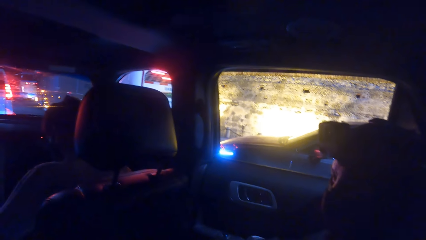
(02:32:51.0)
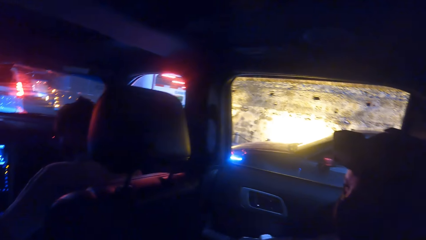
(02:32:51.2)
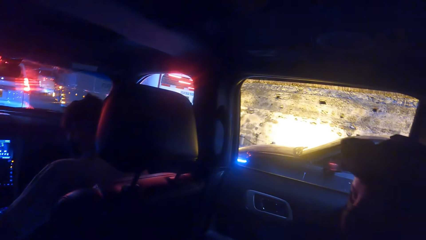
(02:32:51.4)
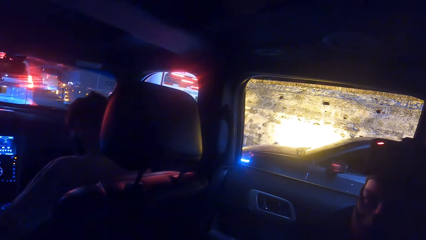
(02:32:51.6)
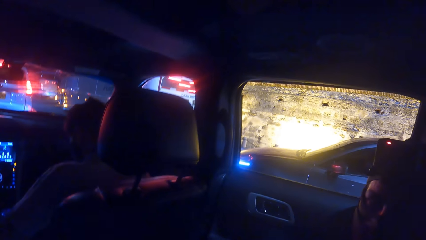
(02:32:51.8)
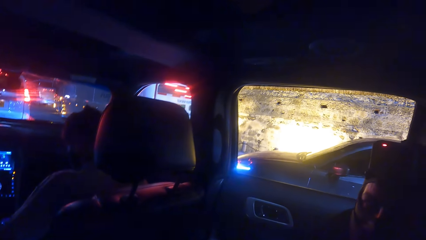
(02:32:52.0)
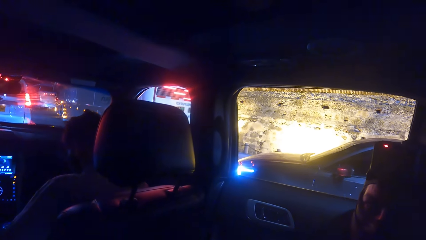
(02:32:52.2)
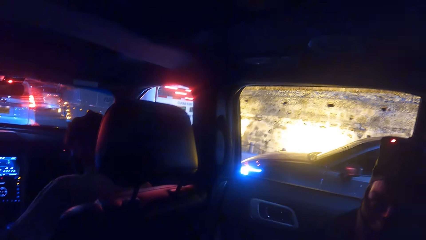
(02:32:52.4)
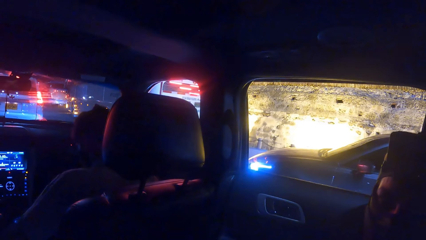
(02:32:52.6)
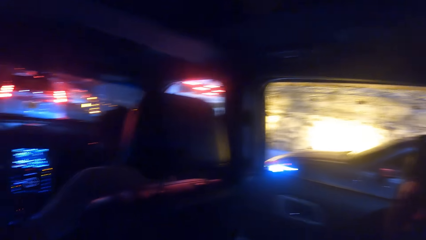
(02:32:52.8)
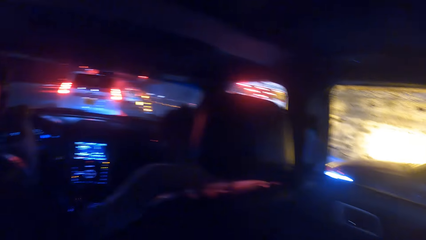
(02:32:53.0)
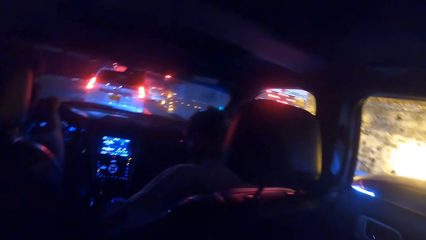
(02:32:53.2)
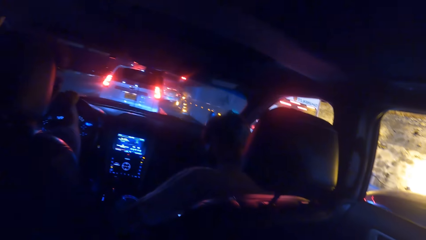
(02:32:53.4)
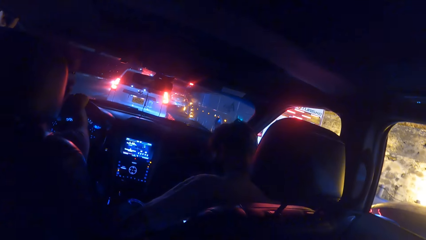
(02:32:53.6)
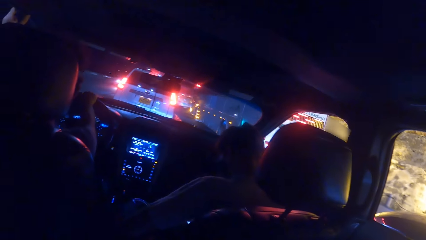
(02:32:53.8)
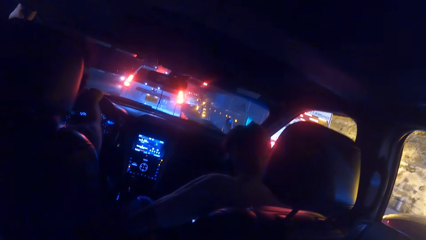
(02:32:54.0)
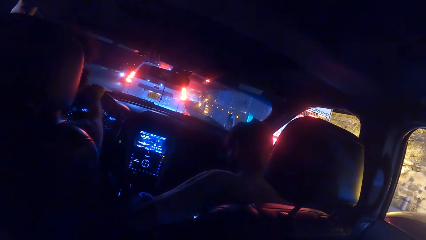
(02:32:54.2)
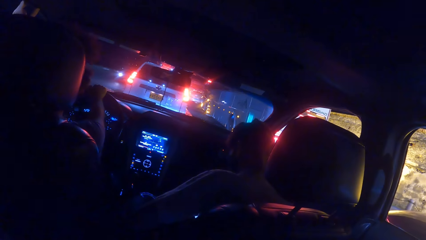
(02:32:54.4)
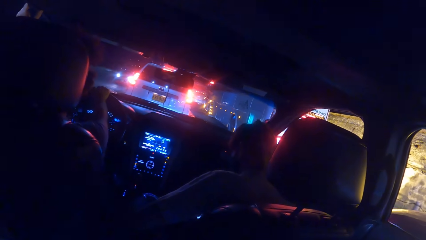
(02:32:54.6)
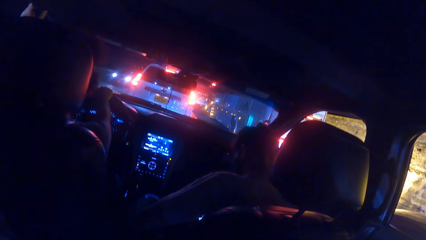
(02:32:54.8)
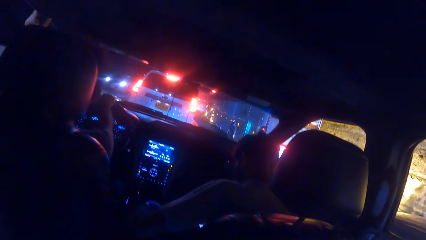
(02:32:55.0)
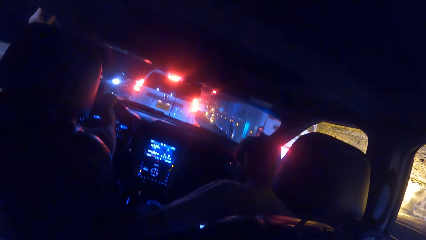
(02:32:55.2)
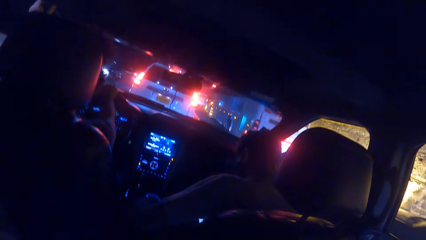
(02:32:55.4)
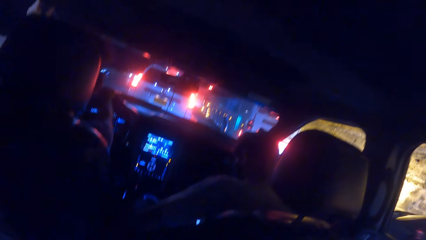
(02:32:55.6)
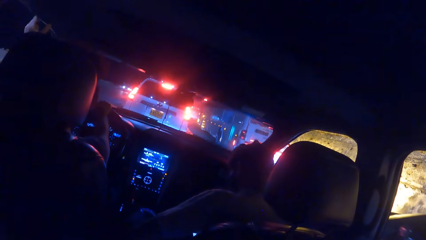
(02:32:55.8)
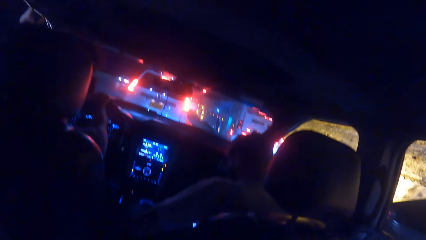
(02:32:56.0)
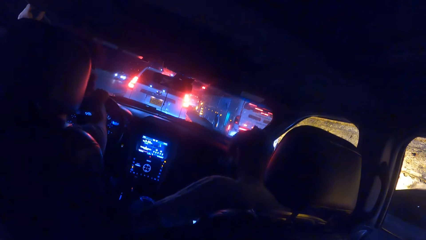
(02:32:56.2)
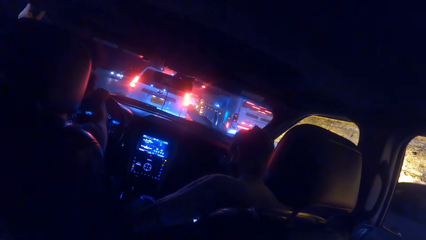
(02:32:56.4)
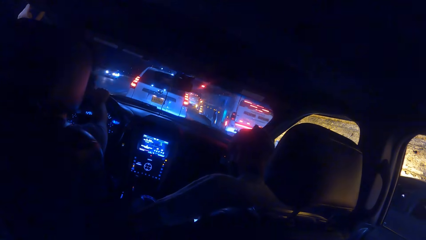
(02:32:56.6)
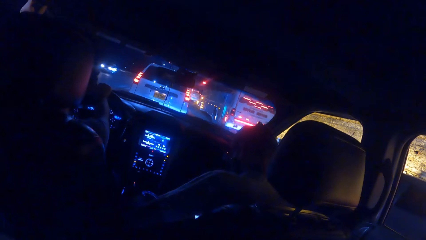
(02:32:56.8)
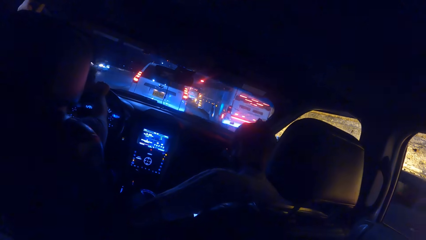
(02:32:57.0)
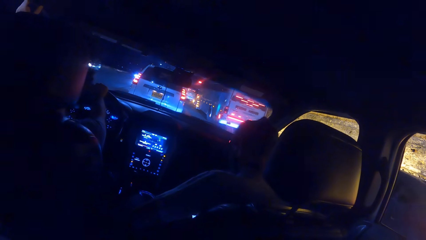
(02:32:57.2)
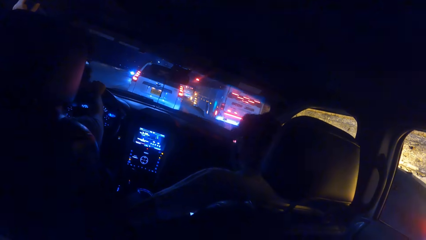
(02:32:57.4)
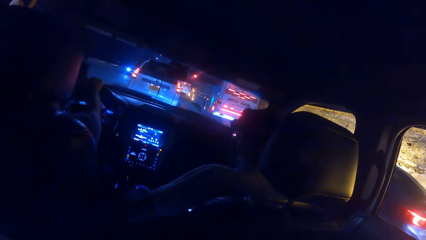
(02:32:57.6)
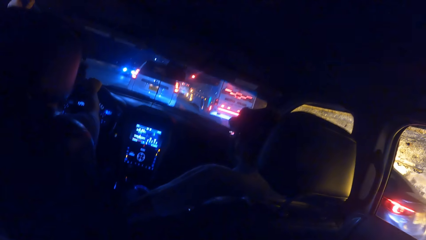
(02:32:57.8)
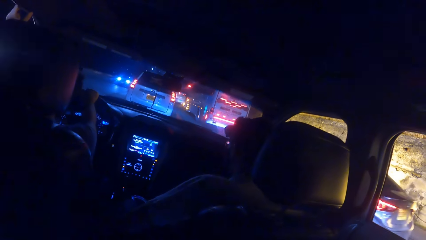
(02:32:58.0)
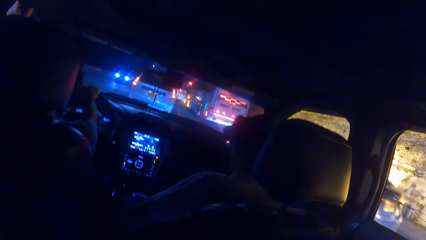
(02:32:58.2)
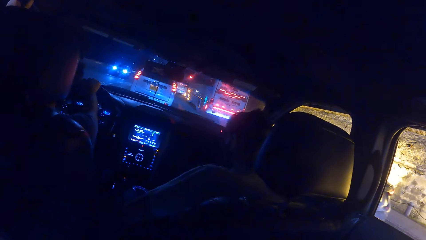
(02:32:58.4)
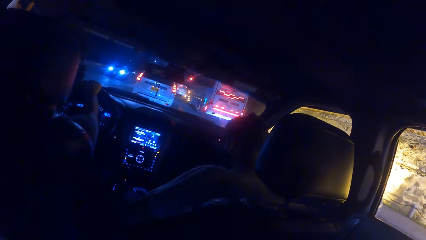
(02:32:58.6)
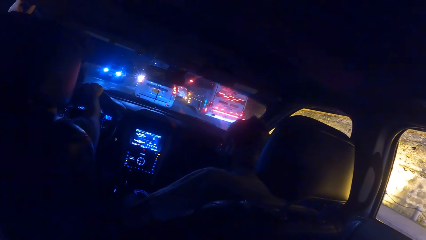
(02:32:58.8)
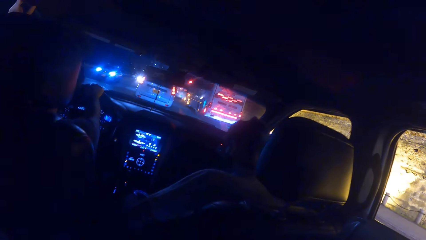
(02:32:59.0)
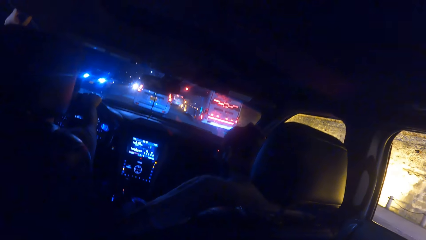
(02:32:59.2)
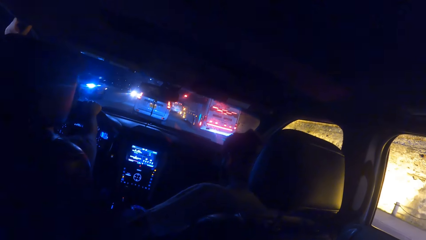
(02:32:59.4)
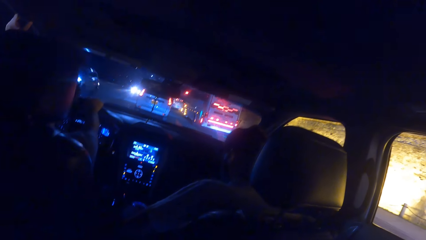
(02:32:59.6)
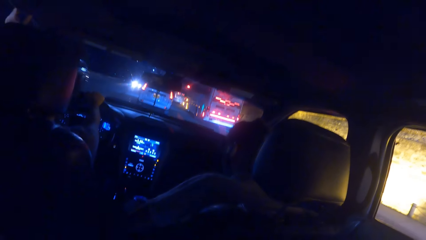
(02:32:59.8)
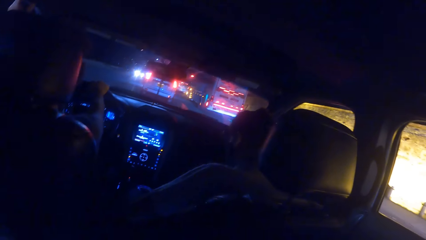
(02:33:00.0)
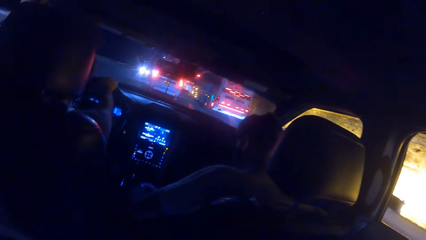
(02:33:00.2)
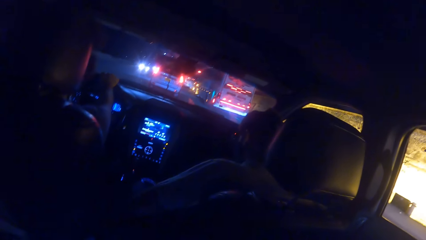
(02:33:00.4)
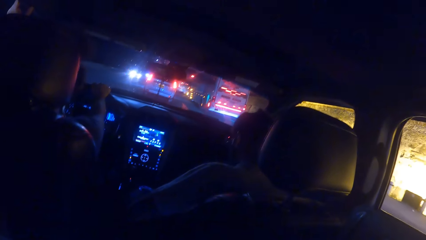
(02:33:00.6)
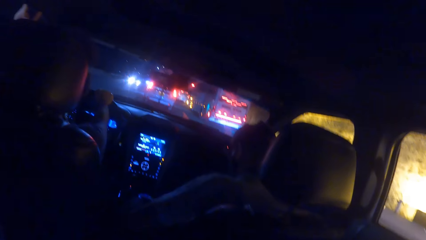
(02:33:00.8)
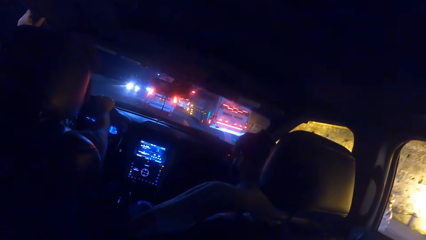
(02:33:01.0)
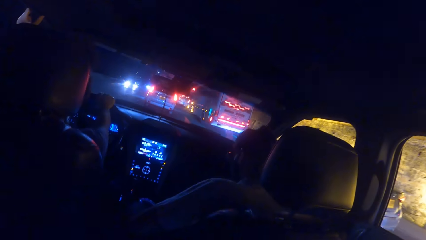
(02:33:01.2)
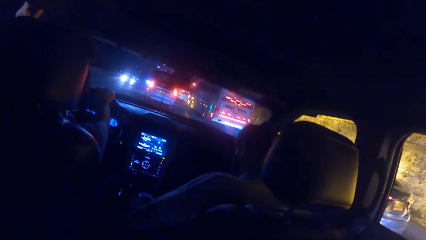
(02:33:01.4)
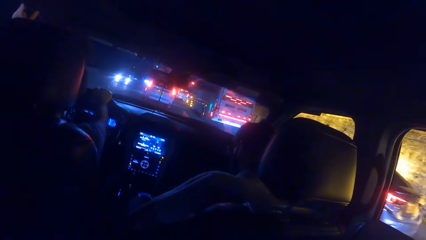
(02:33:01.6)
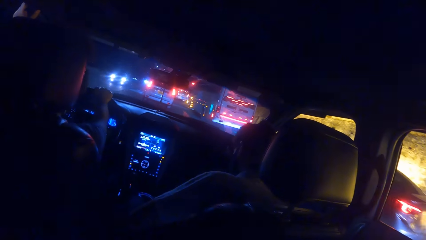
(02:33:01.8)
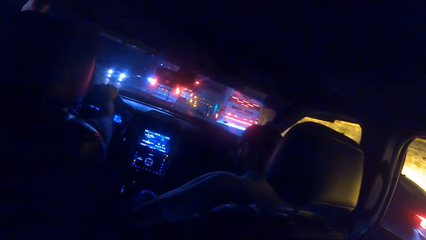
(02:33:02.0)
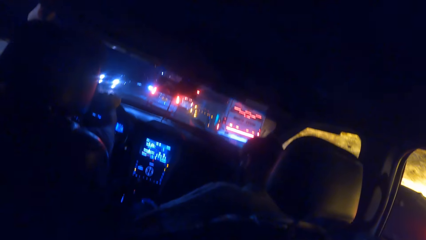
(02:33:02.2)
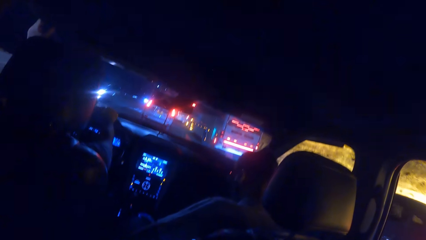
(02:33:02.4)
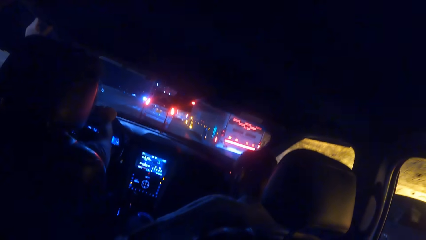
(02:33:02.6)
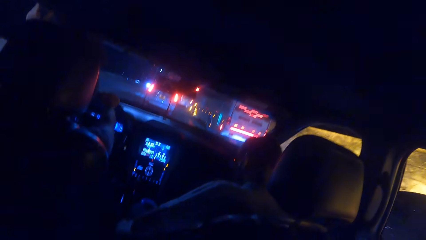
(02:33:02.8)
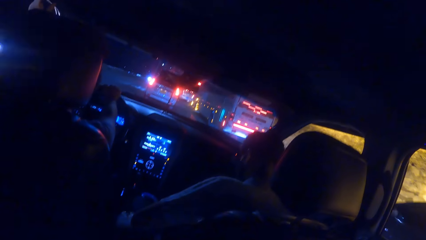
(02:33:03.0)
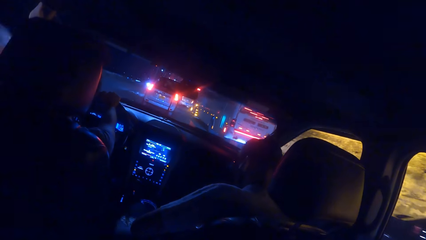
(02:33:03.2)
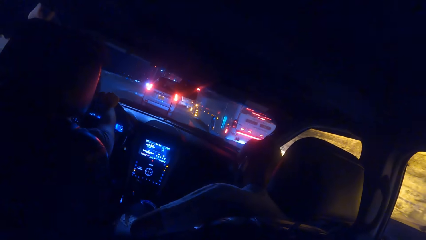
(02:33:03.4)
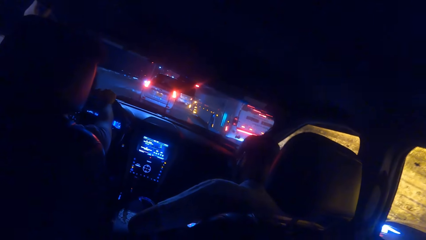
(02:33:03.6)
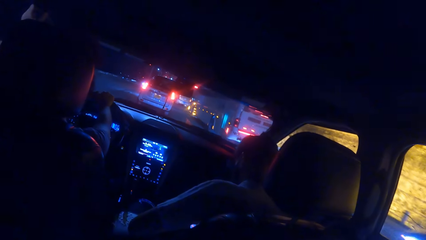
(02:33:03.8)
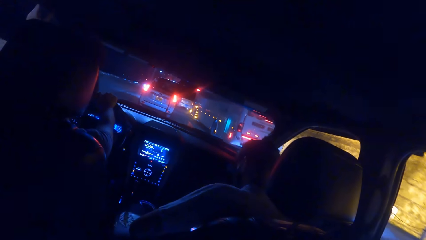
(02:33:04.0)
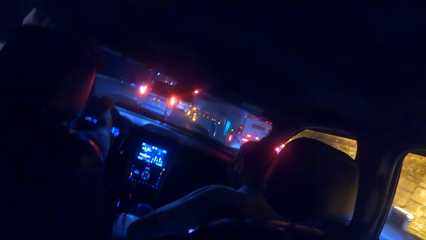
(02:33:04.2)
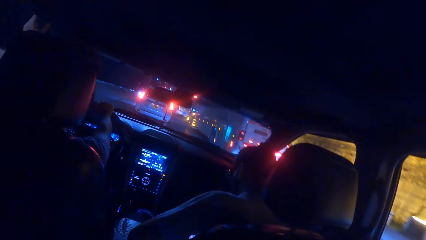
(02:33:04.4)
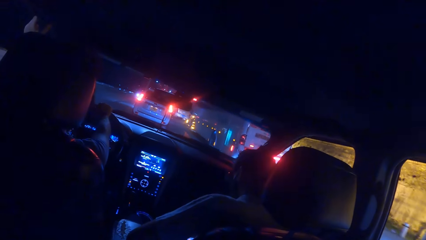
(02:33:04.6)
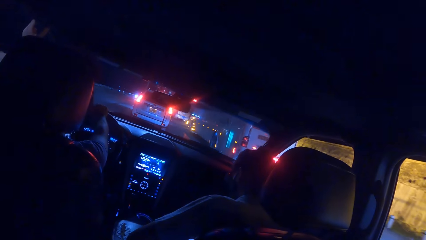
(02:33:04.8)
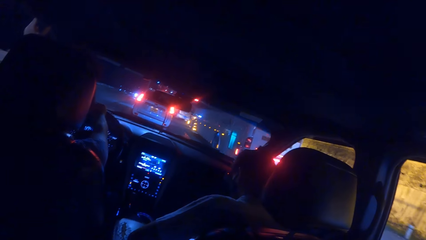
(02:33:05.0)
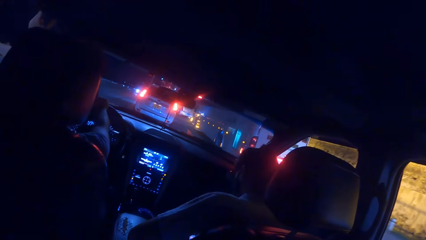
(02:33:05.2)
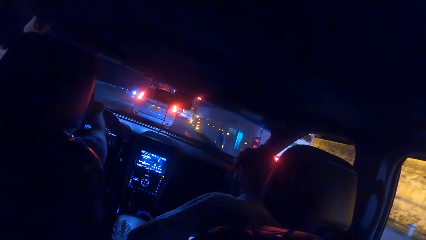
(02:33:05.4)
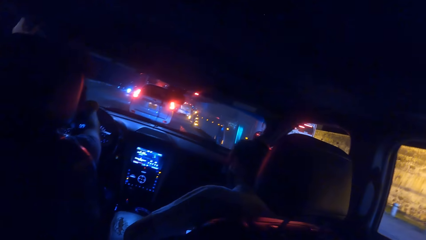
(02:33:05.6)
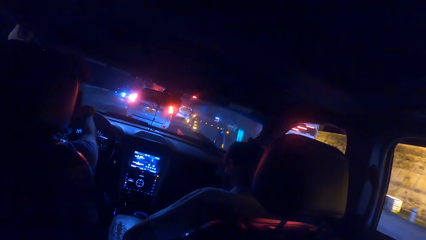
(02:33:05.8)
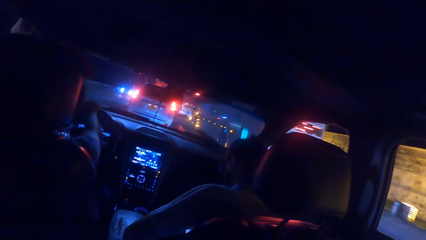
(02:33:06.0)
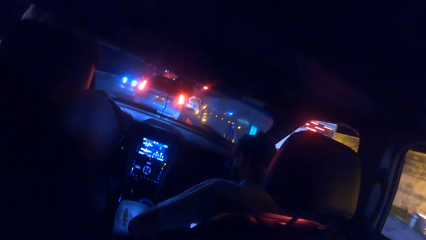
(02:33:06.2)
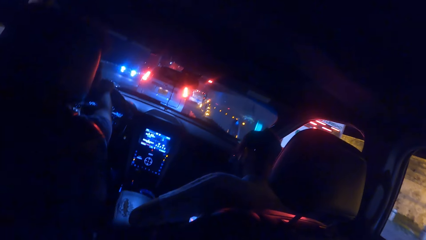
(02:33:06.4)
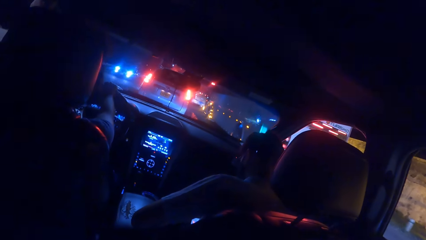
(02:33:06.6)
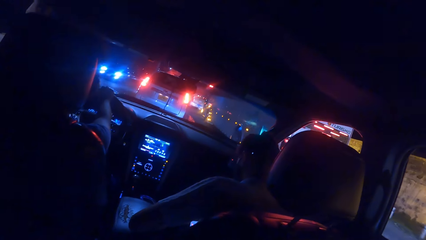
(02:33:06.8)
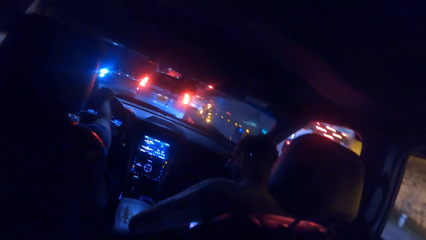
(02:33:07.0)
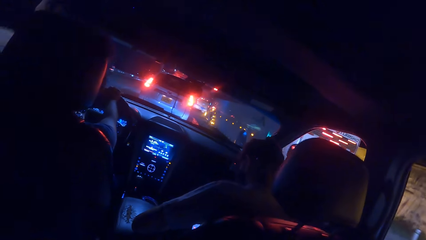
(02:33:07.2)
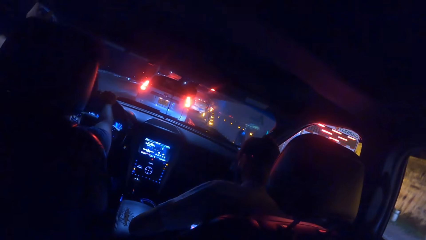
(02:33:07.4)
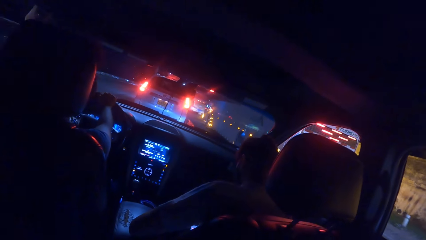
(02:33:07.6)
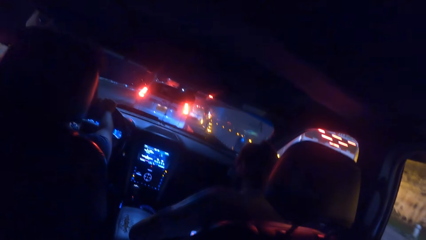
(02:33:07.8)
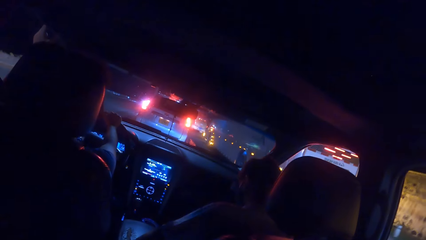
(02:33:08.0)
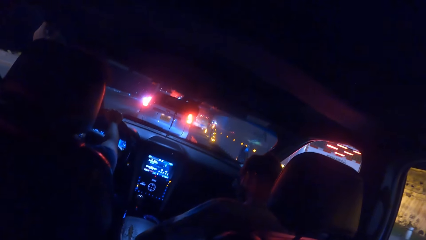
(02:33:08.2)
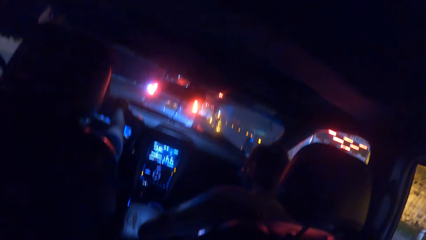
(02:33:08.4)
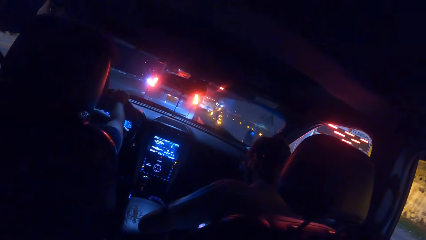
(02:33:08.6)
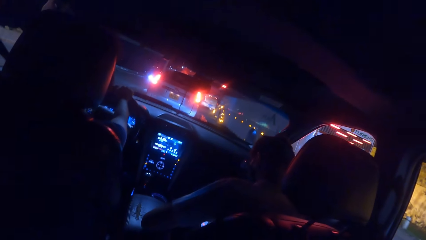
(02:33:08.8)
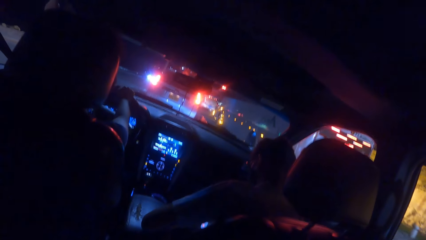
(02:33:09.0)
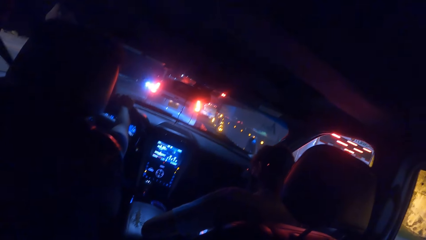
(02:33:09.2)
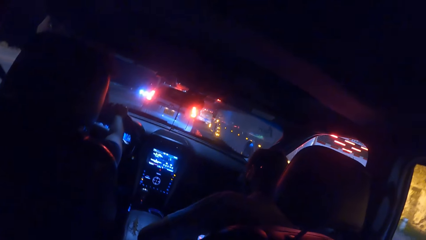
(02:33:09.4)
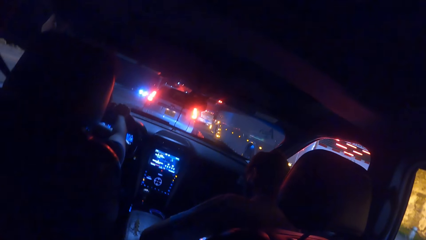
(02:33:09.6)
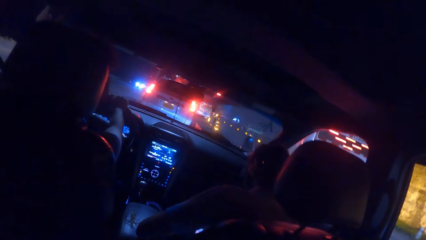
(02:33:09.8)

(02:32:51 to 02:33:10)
A man drives the car.
